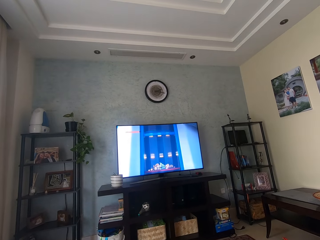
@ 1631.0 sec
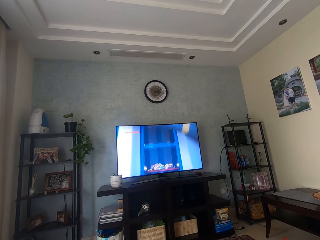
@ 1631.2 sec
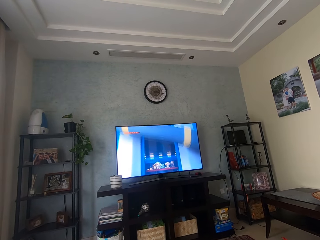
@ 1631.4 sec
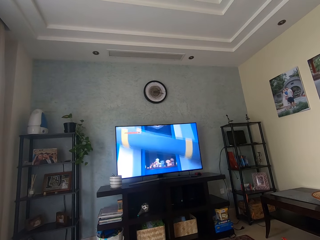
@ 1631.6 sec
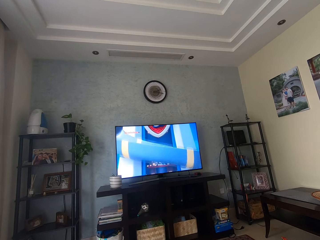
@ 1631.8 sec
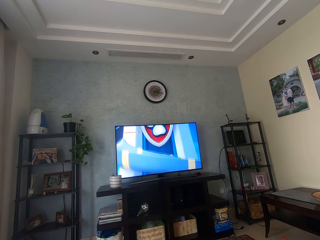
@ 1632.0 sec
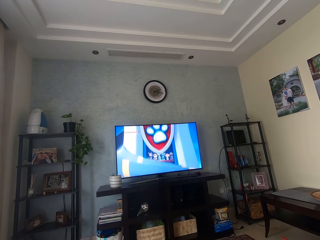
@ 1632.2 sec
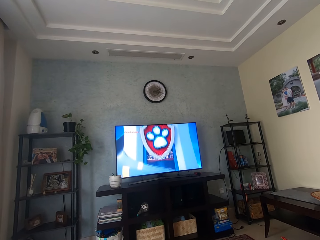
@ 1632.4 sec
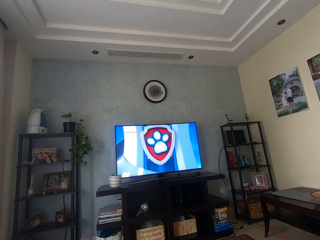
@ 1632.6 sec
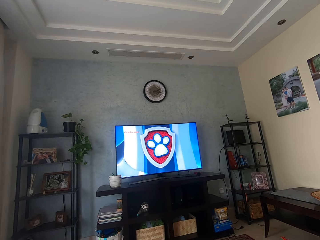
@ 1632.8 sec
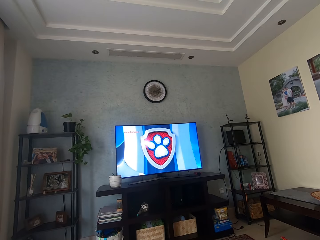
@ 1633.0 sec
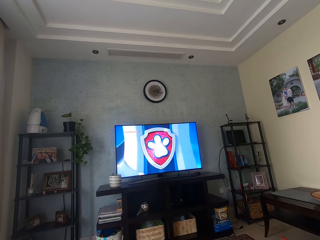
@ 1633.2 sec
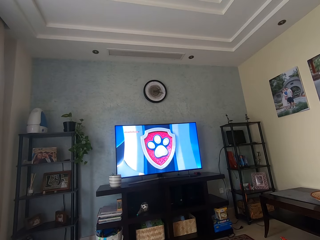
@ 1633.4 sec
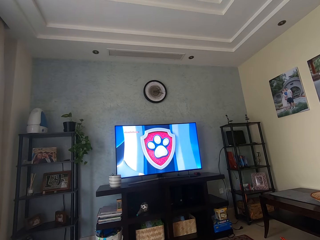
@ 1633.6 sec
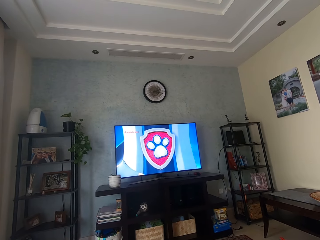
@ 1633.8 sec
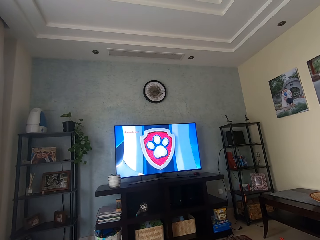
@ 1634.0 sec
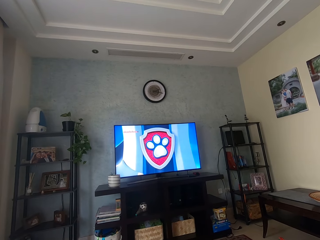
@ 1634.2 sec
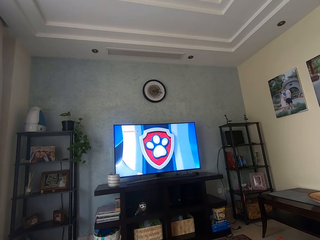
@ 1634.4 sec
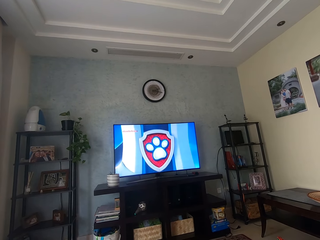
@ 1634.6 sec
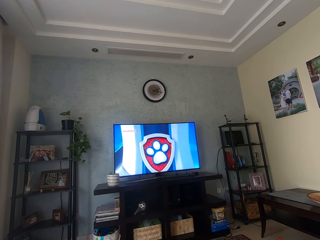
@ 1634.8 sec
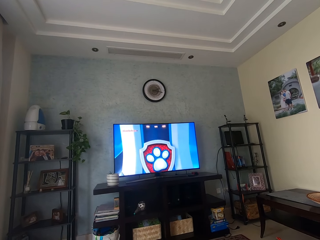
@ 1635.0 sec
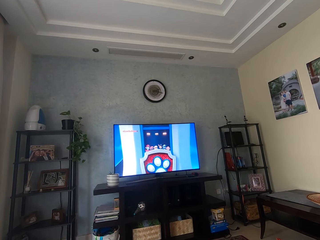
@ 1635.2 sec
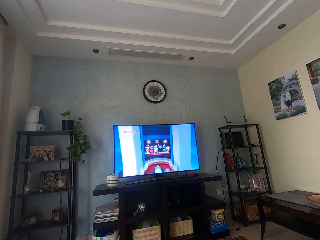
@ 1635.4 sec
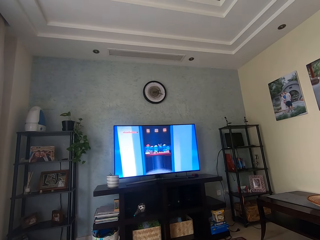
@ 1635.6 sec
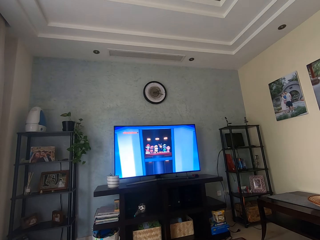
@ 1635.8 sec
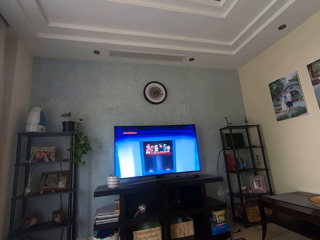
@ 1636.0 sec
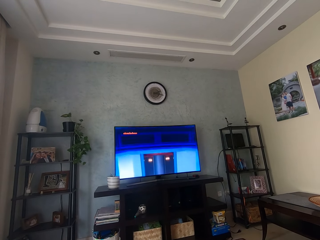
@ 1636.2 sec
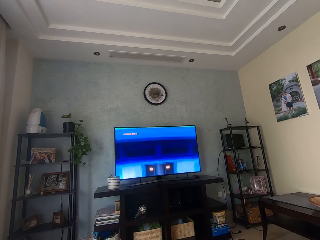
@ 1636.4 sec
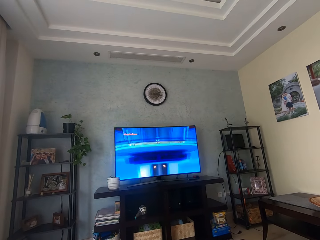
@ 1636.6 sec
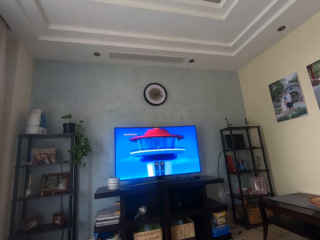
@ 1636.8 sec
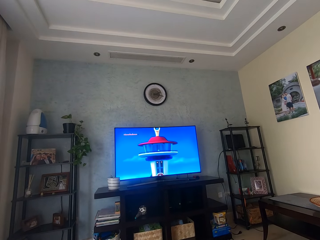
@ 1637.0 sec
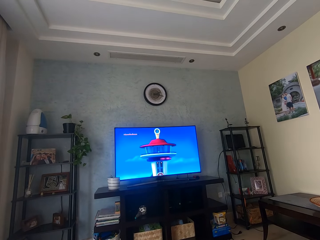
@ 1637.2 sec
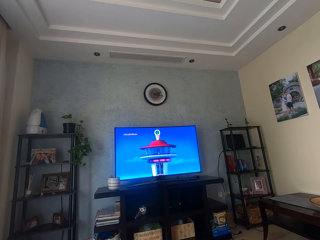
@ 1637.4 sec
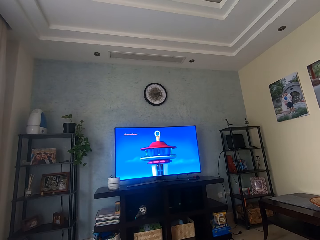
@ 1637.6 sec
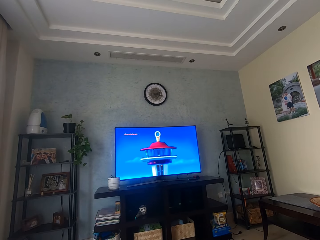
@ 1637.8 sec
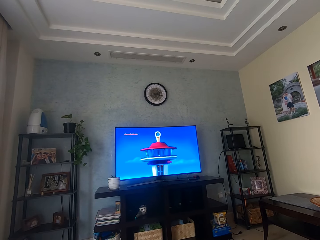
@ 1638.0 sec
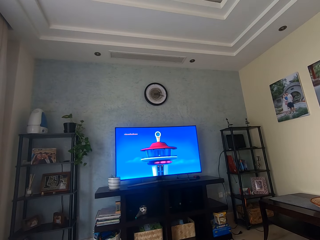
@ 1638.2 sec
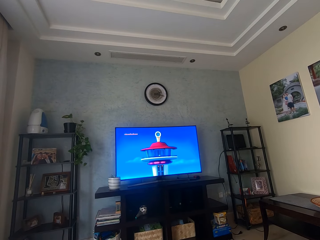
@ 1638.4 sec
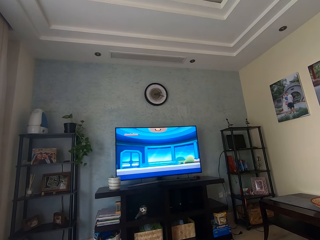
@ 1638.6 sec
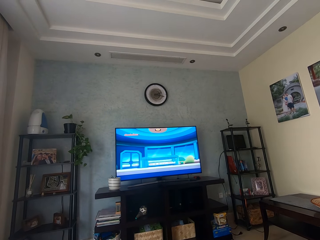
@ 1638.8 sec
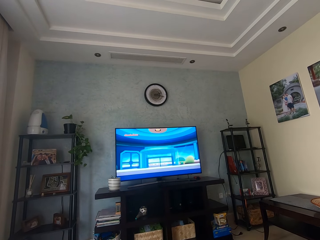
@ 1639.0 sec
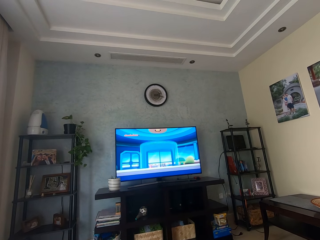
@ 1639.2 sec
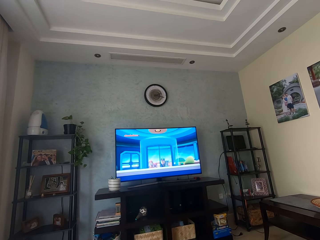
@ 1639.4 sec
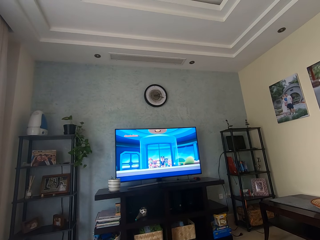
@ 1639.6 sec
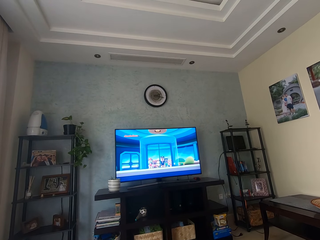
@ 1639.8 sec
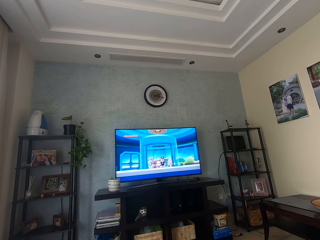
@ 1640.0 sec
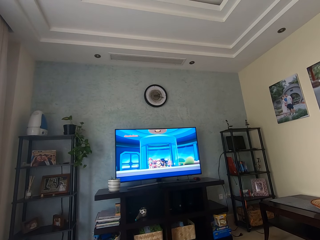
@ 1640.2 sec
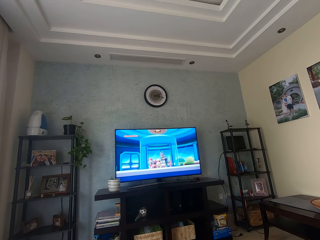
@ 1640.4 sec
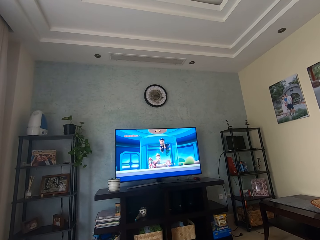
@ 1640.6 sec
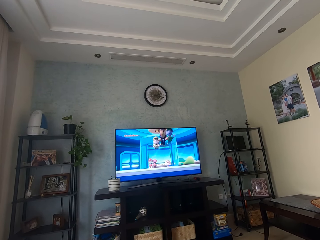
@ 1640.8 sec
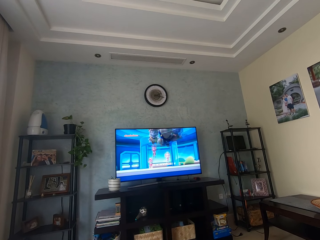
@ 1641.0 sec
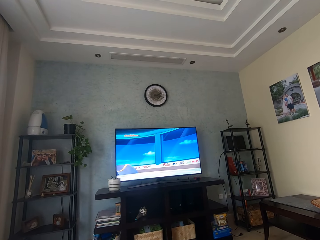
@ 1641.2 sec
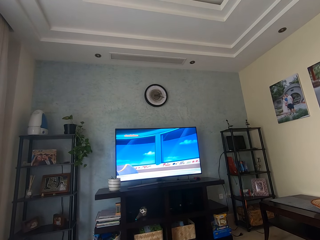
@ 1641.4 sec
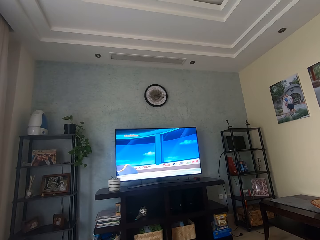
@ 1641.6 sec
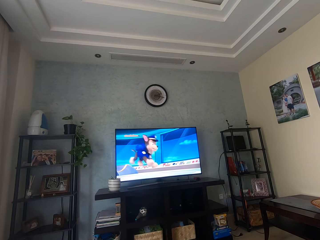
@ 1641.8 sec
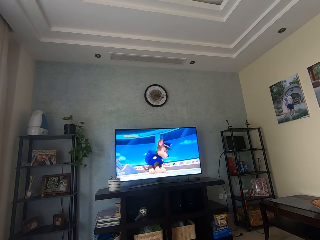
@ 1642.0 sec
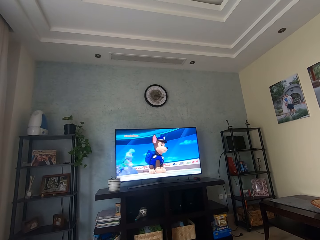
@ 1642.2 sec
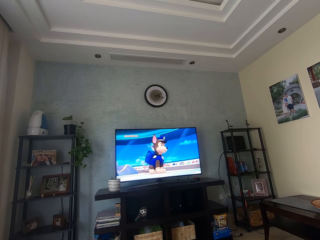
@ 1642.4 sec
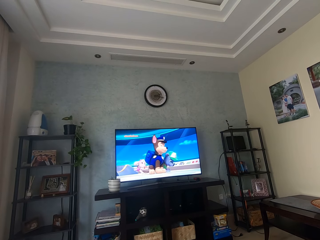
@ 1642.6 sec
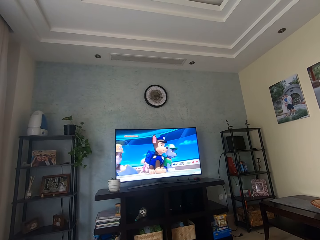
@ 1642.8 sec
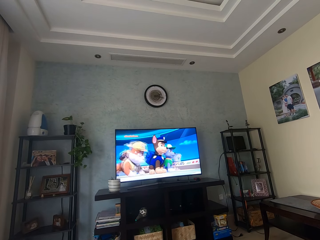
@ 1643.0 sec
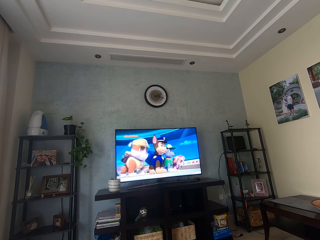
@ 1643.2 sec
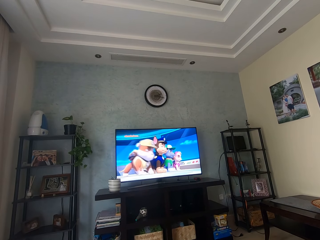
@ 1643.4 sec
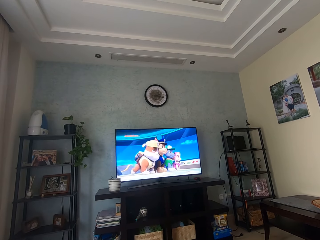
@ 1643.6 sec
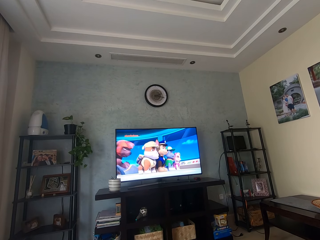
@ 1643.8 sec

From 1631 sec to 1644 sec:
A person interacts with the camera wearer. The camera wearer watches a television.

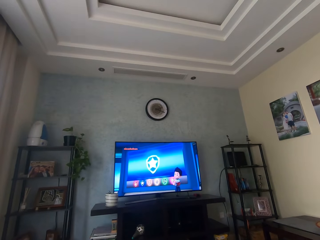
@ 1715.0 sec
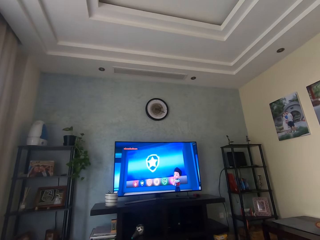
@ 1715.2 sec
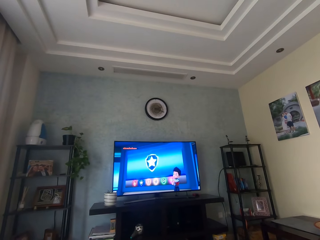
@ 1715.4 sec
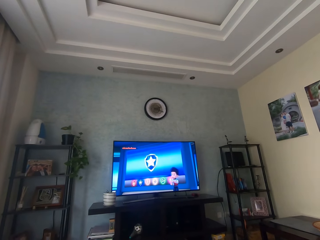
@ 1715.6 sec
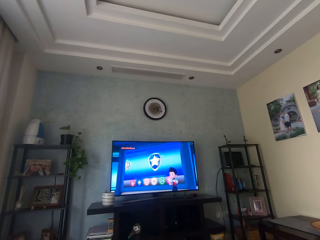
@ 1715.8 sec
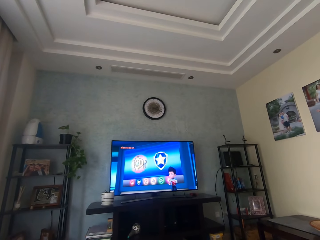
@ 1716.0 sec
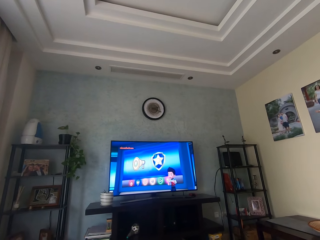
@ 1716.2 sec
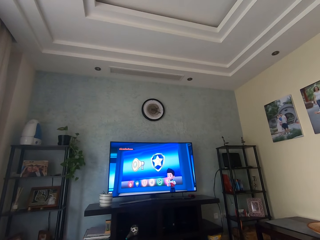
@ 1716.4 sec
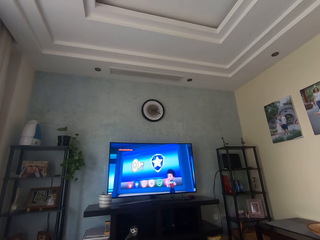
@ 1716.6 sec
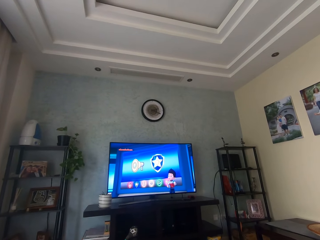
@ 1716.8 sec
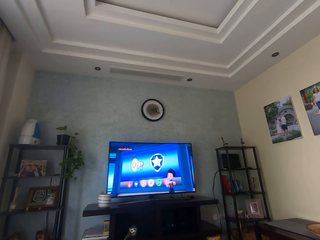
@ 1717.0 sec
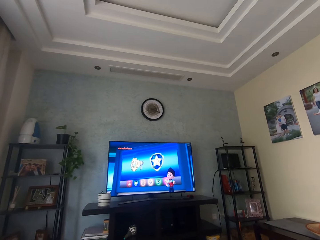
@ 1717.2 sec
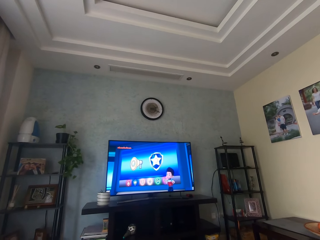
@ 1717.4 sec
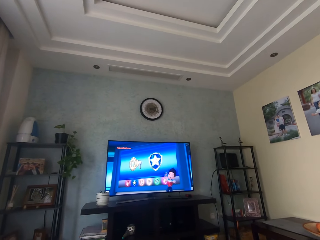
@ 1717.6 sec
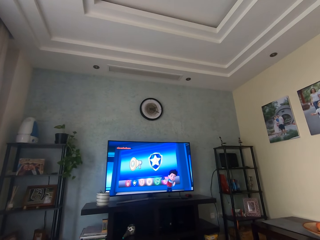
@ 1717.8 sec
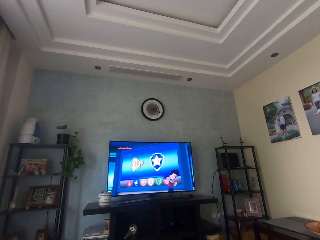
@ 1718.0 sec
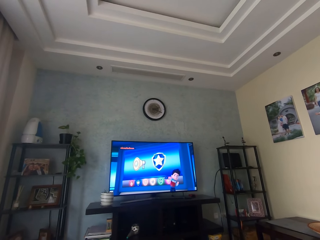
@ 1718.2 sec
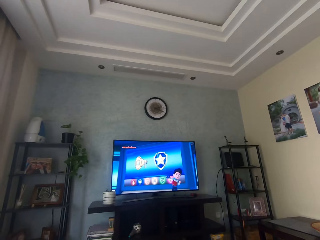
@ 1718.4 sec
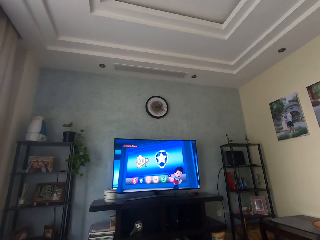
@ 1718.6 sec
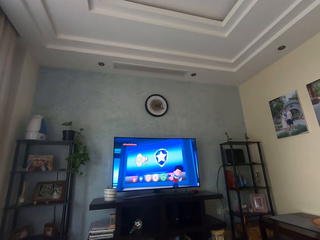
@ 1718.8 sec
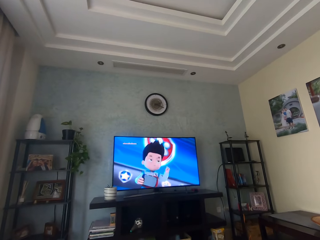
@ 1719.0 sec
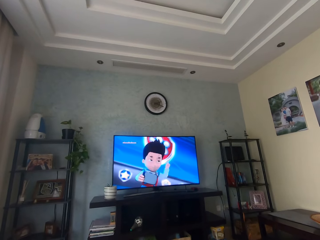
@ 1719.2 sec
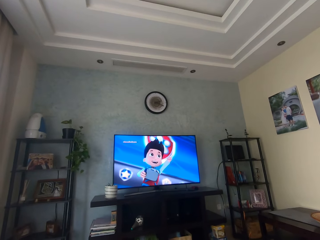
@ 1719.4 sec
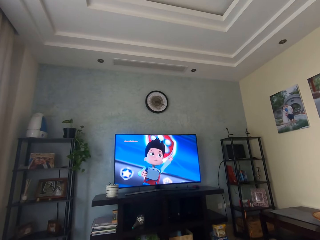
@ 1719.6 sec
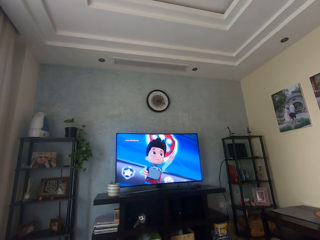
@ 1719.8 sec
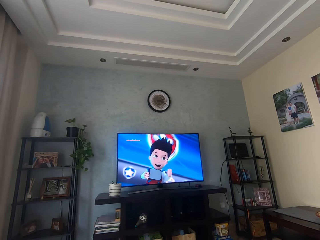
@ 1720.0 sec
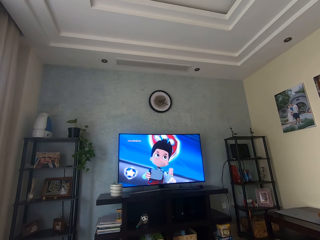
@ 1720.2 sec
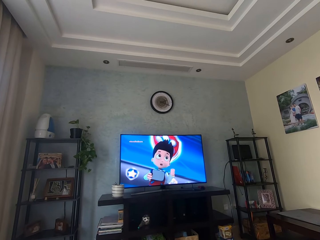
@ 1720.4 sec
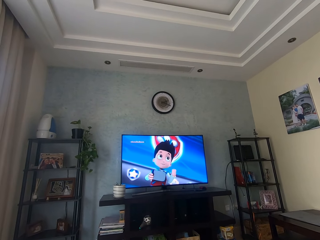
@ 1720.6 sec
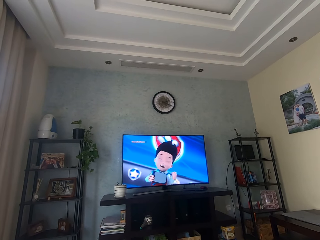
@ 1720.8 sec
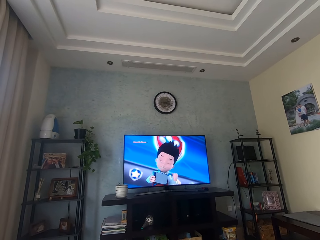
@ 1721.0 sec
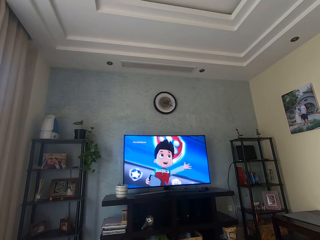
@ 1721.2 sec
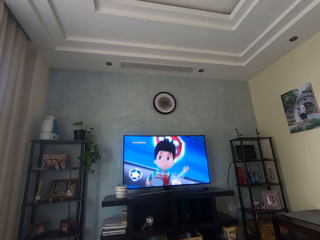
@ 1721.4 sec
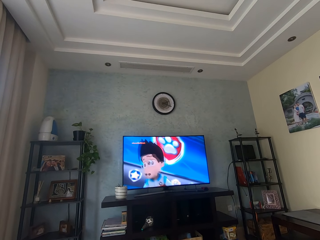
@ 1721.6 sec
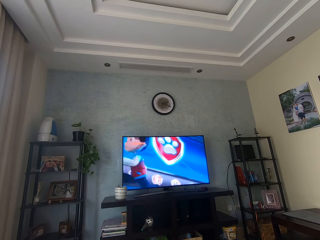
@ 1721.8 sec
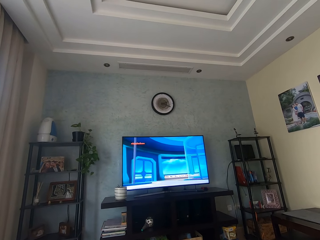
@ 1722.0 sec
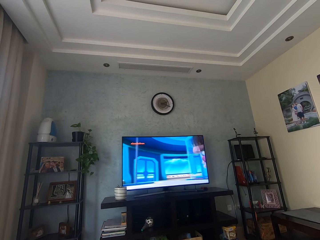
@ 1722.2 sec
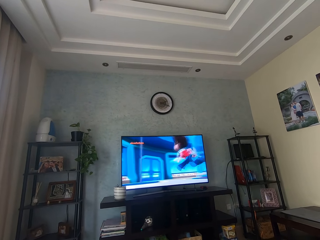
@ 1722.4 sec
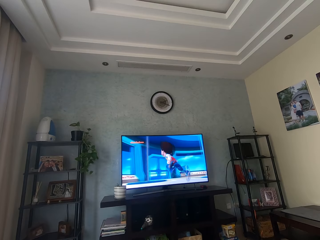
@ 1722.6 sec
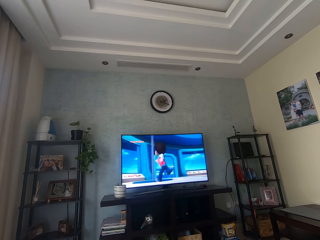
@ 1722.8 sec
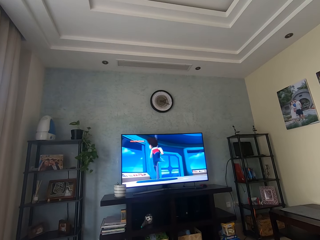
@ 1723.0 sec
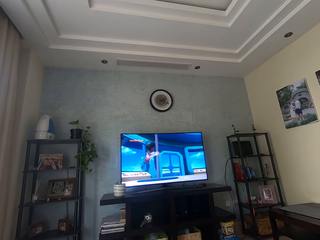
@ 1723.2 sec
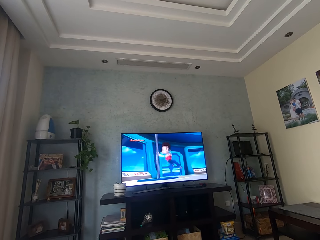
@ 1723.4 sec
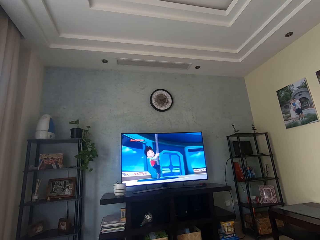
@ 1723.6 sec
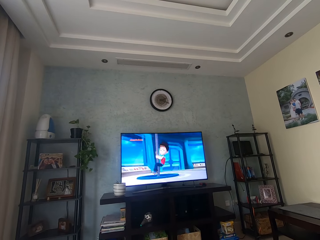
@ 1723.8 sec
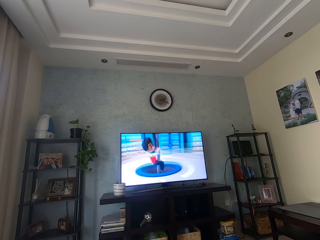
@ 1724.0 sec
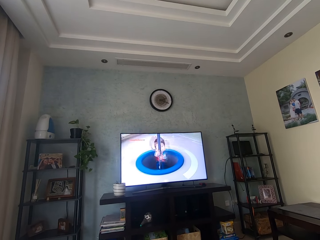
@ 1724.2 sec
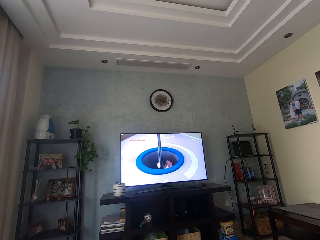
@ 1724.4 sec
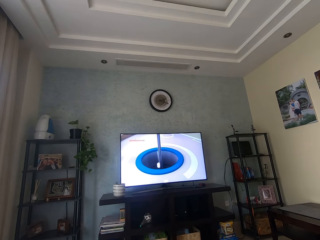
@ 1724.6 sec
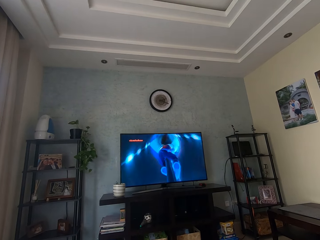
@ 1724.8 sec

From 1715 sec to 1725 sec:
The camera wearer converses. They watch the television.
